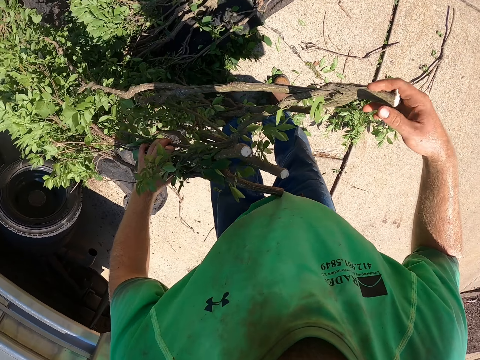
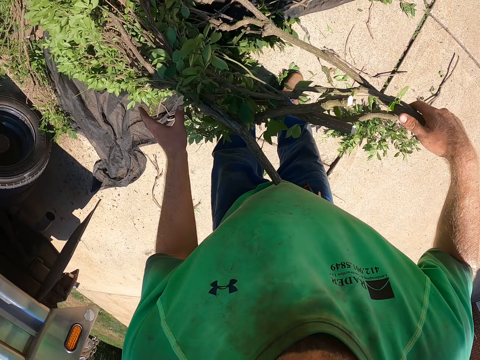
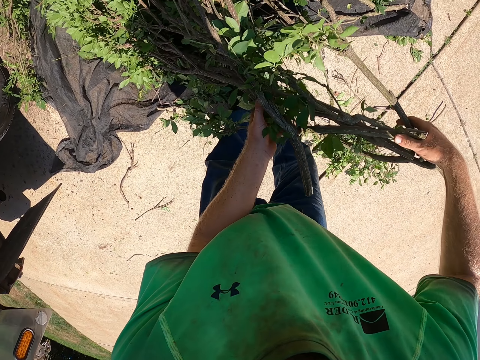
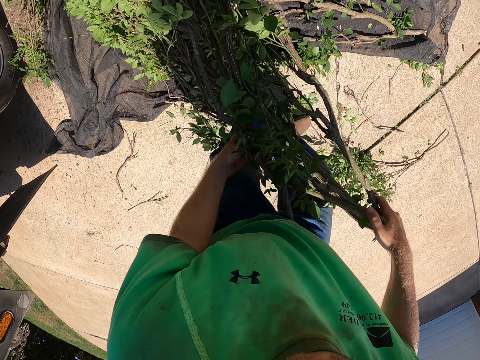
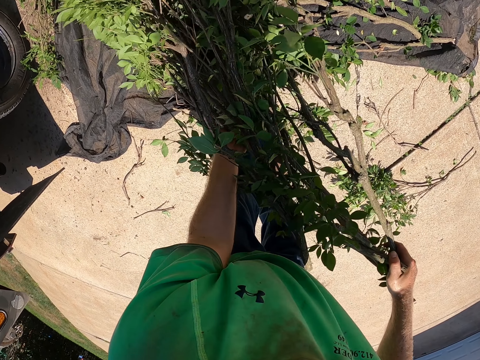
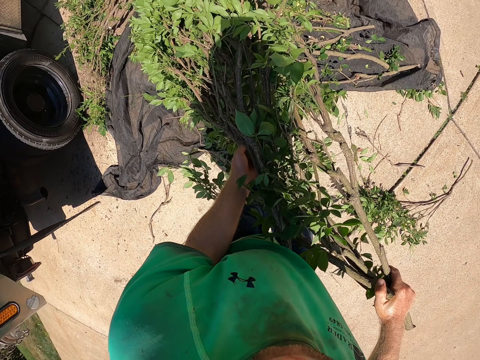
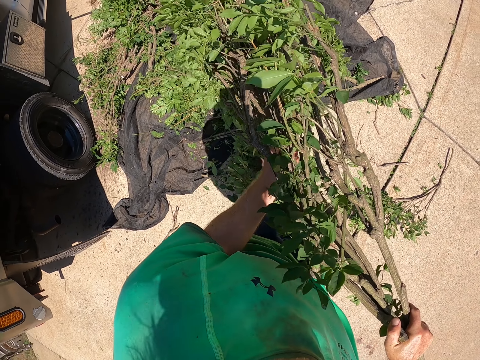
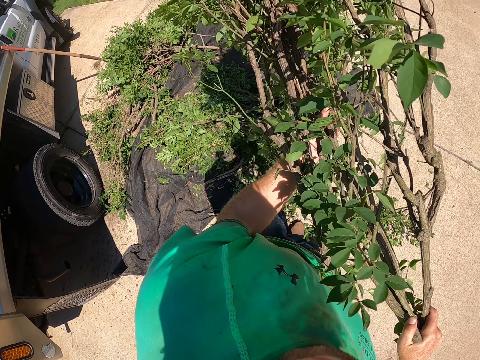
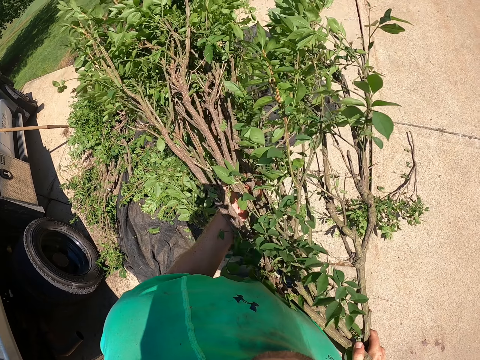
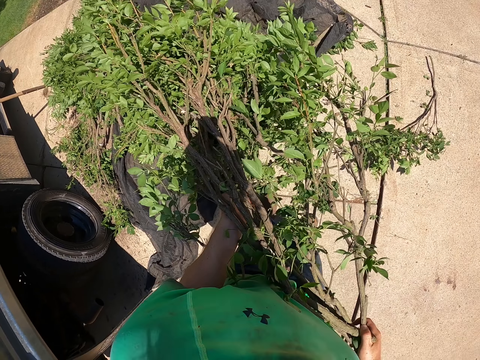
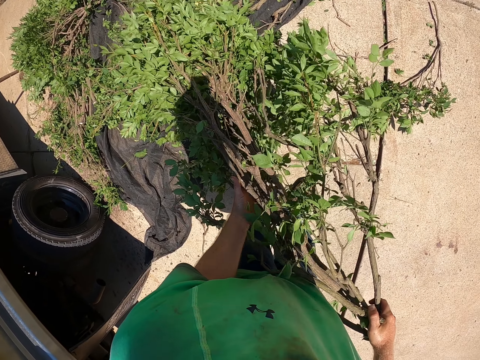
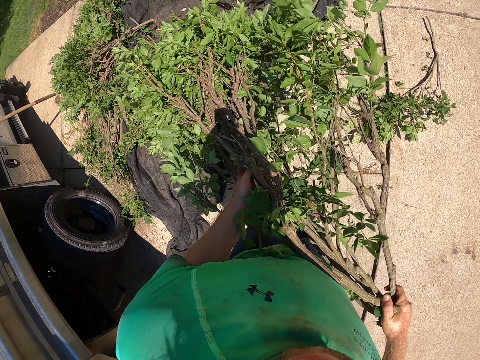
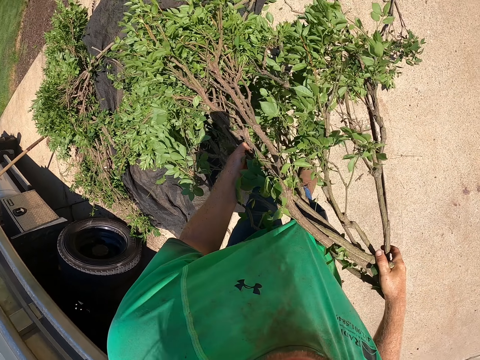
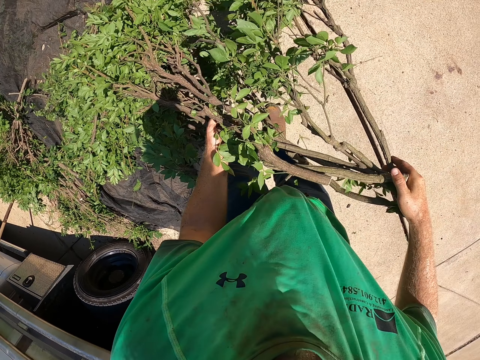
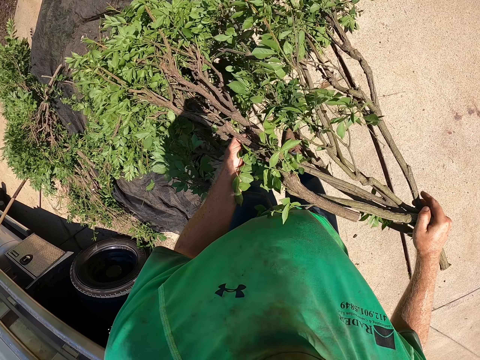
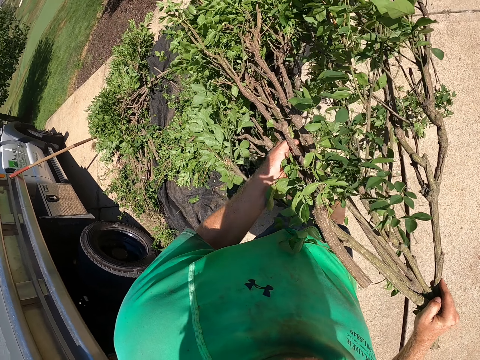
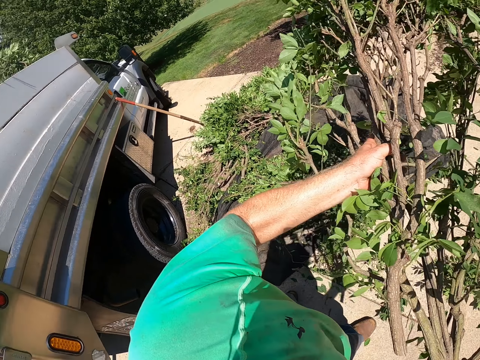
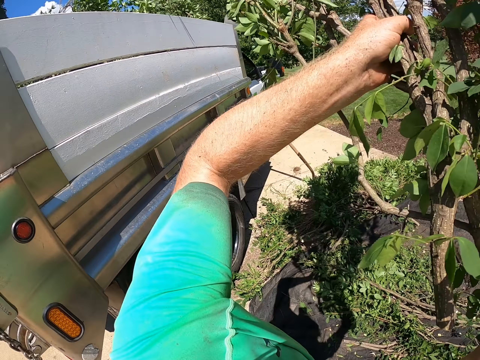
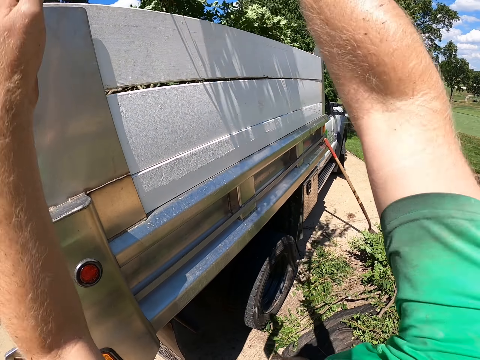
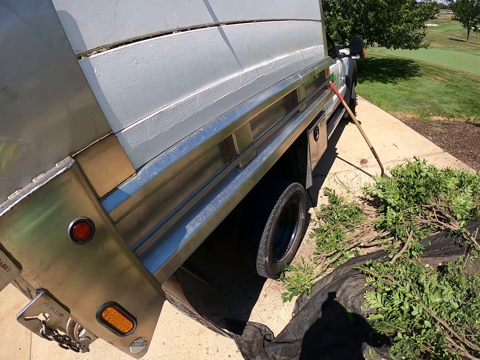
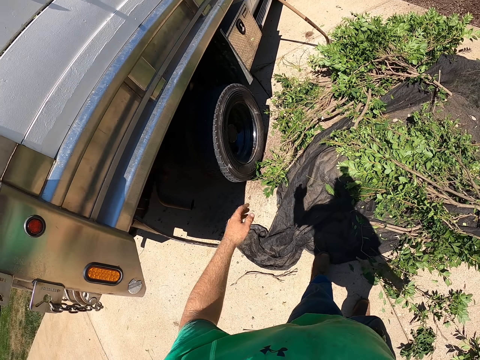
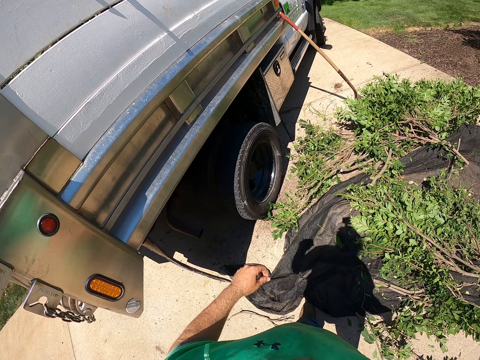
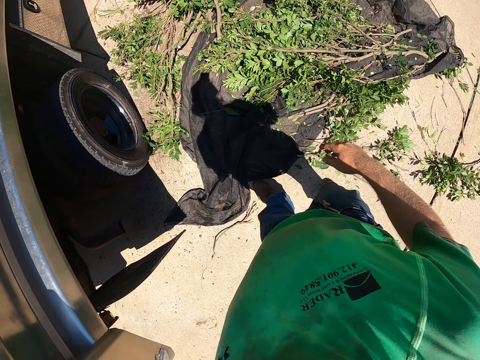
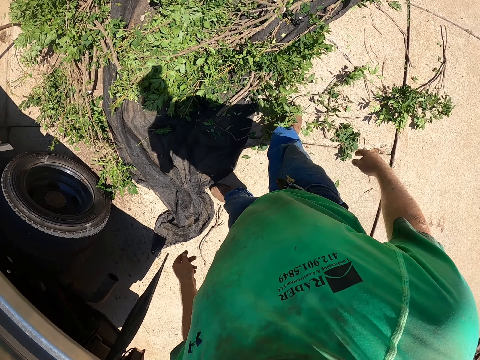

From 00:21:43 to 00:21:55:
The camera wearer puts the branches into the road roller. They throw the tree branch inside the pickup truck with both hands.

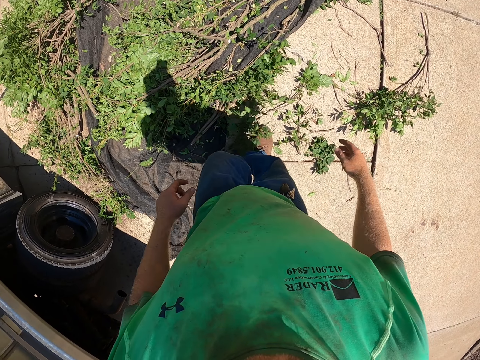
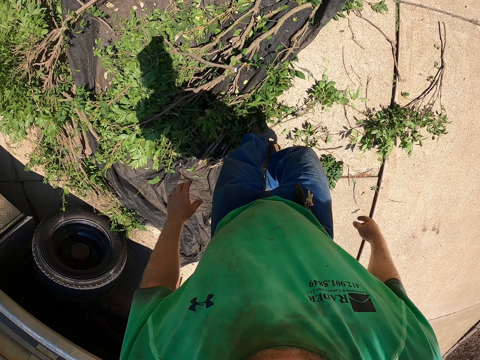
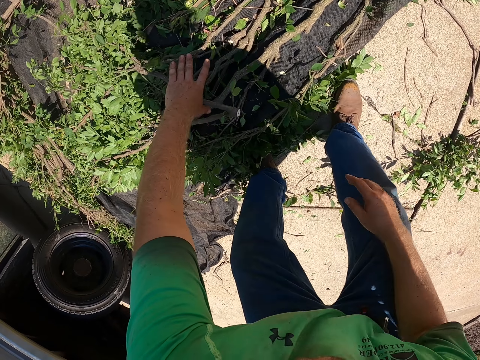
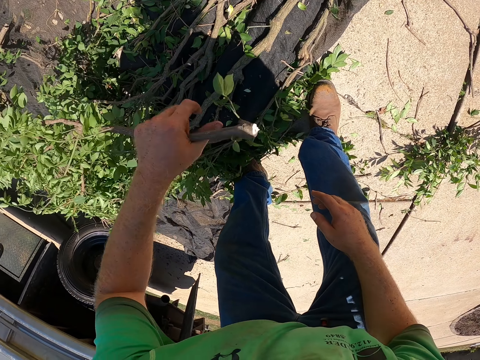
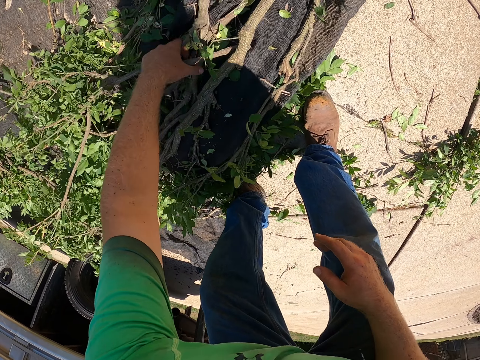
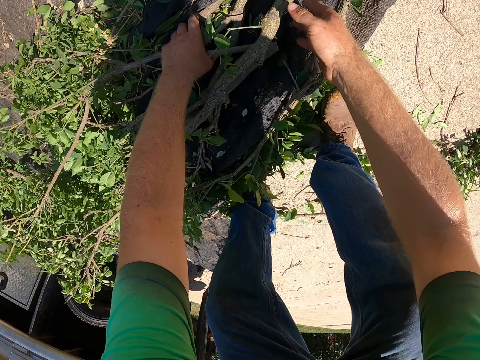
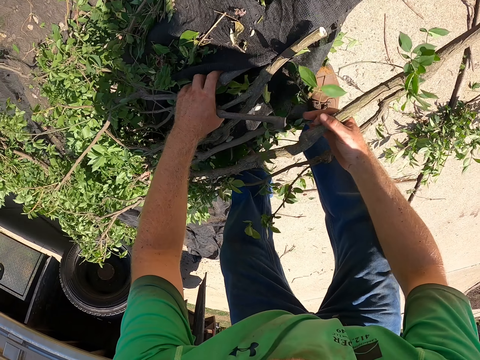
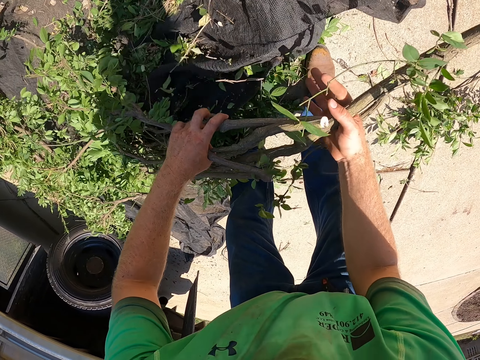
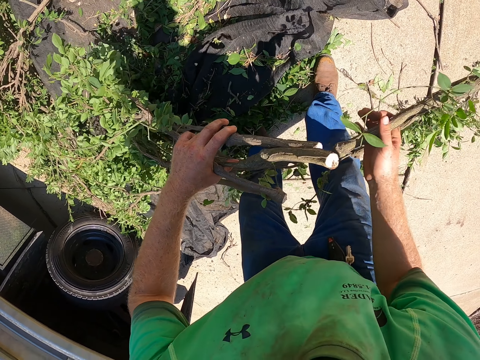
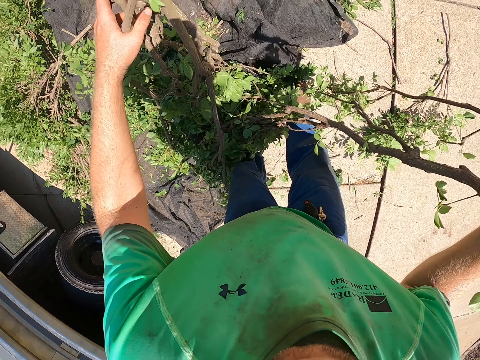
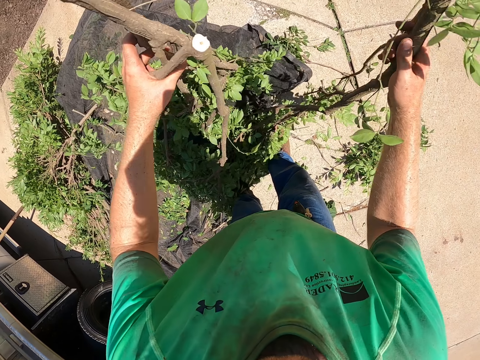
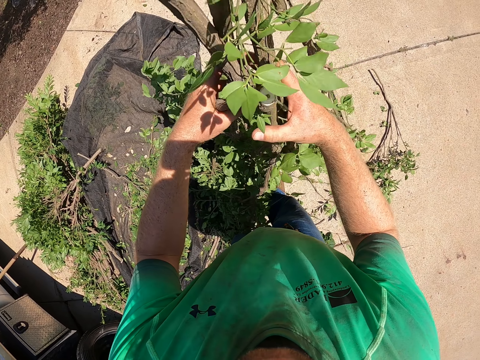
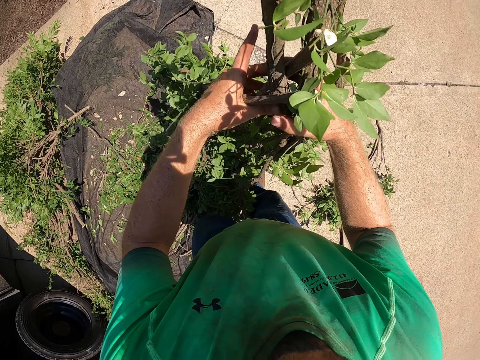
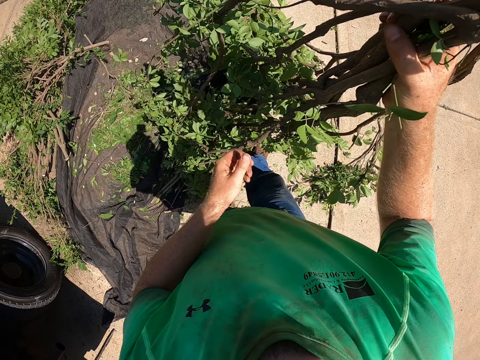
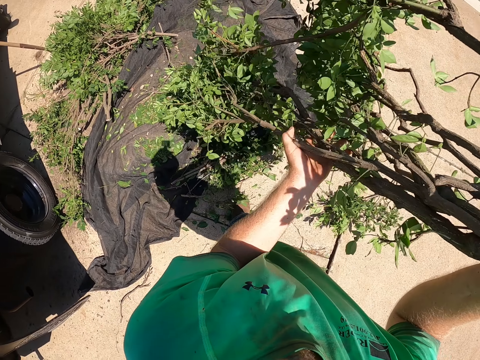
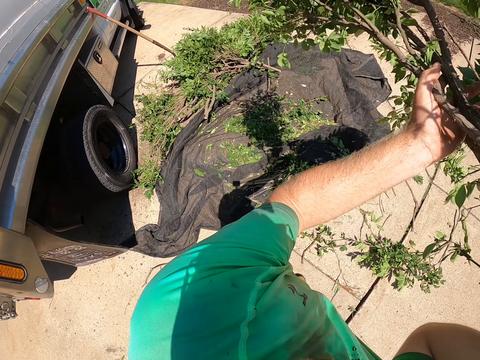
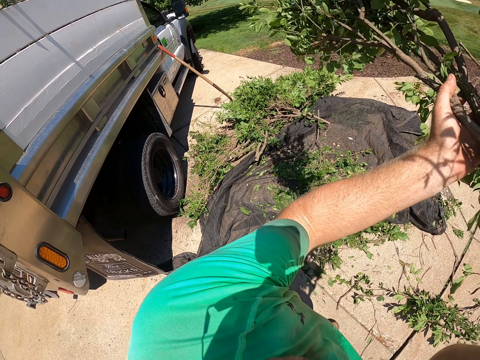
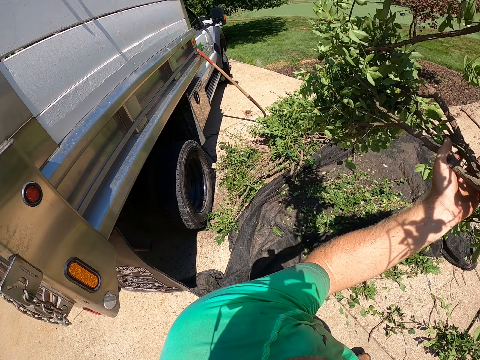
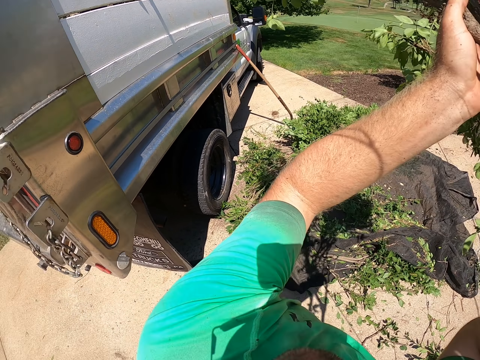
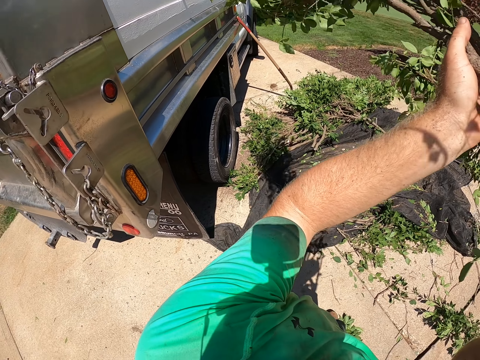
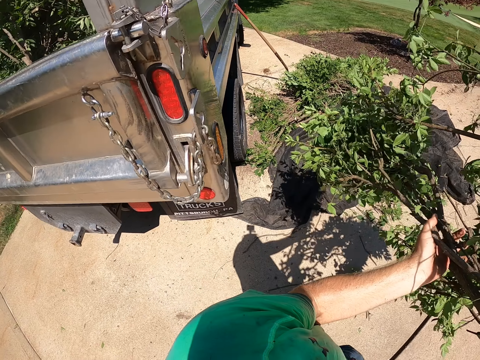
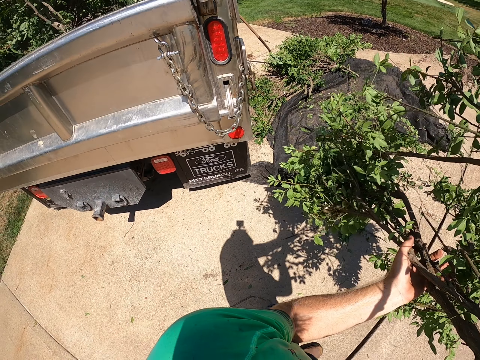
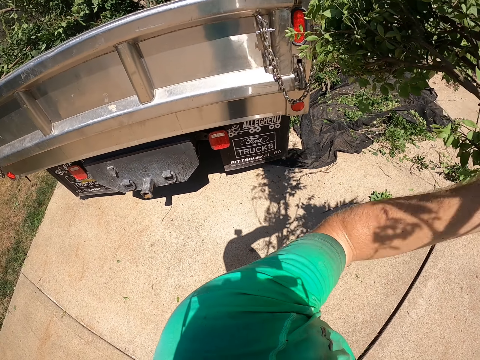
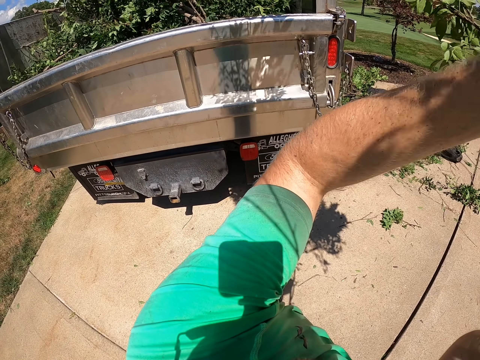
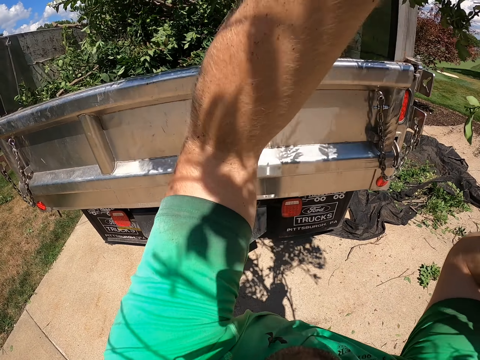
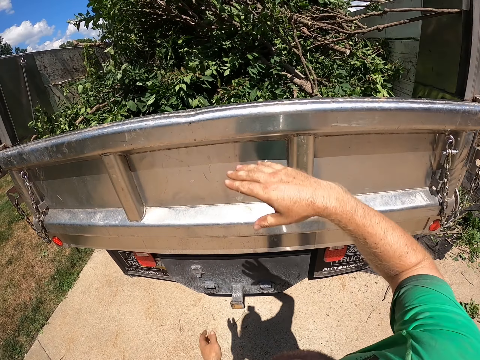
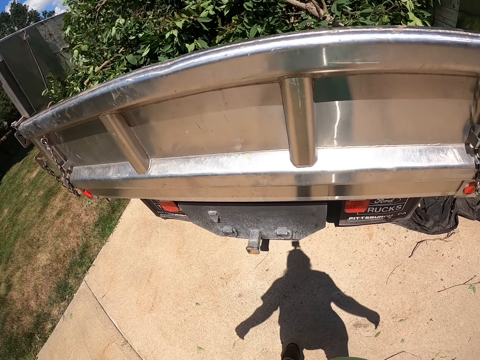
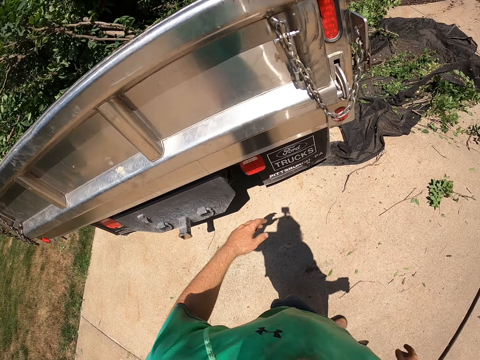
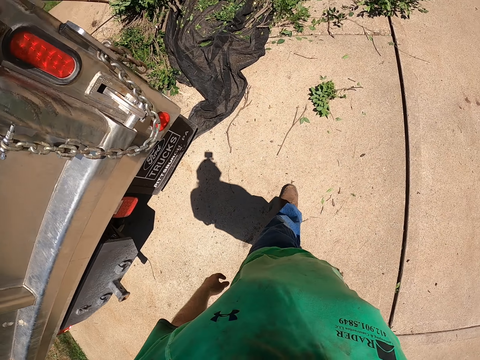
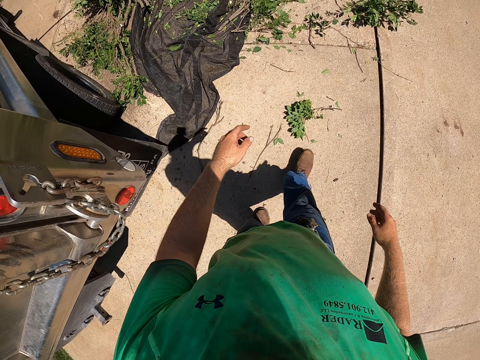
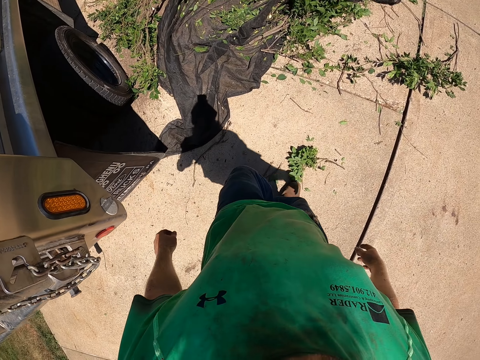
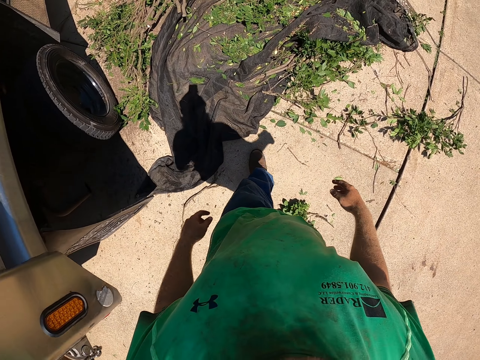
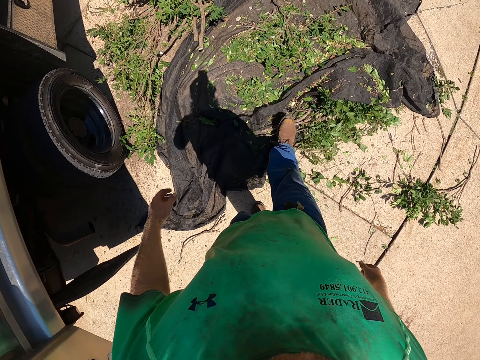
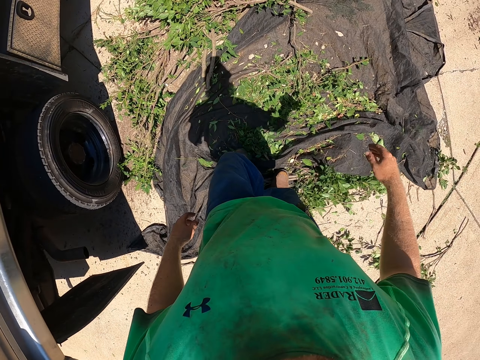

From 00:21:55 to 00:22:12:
The camera wearer picks the tree branch from the net or ground with his left hand. He picks the tree branch from the net with his right hand. He holds the branches with both hands. He puts the branches into the road roller. He throws the tree branches inside the pickup truck with his right hand. He walks in the compound.
